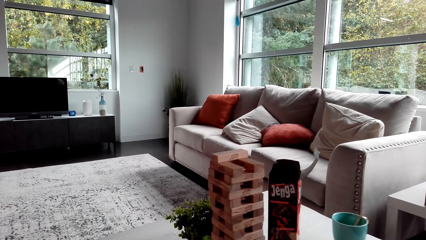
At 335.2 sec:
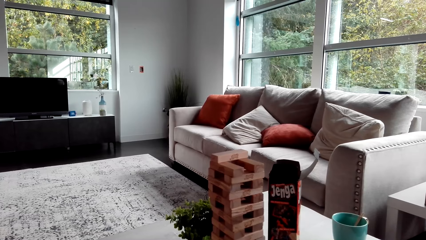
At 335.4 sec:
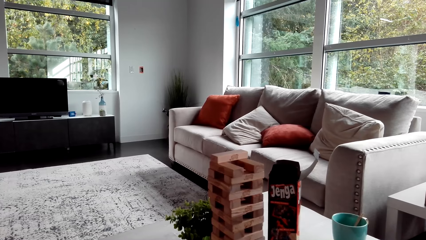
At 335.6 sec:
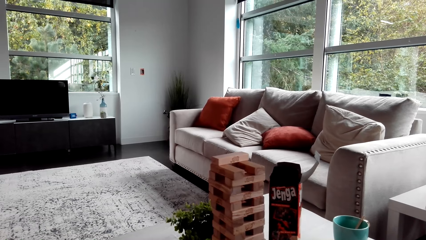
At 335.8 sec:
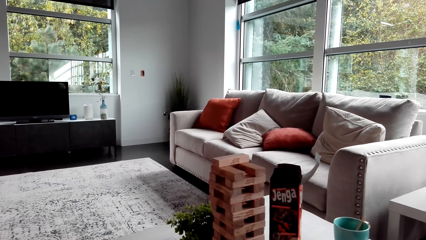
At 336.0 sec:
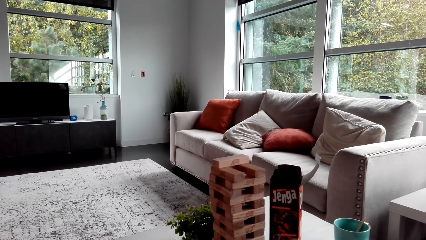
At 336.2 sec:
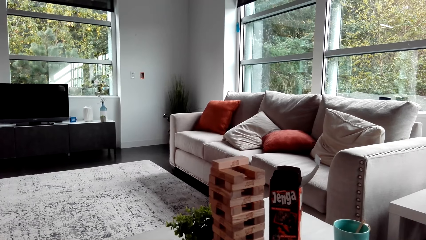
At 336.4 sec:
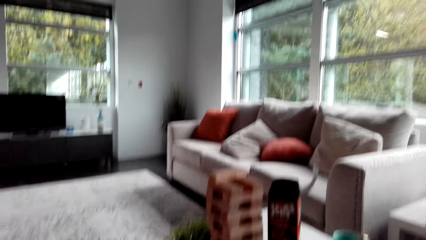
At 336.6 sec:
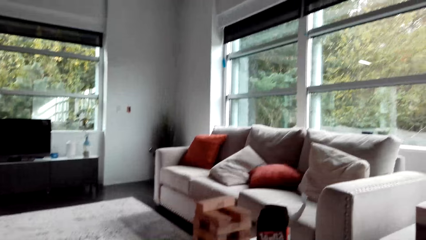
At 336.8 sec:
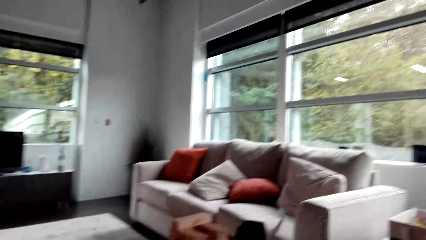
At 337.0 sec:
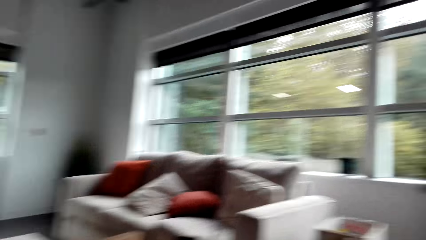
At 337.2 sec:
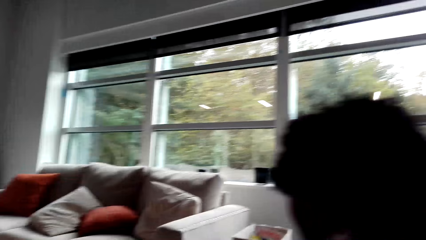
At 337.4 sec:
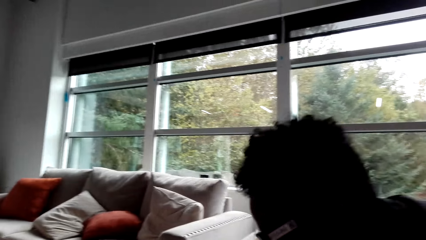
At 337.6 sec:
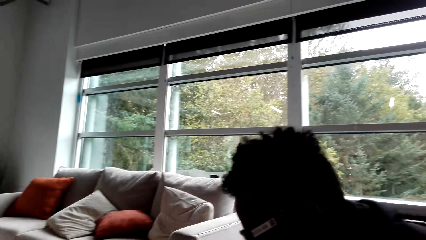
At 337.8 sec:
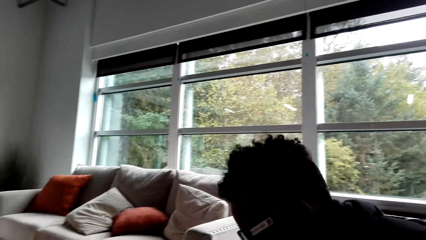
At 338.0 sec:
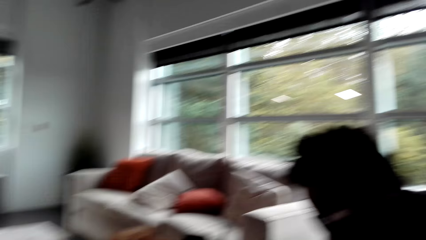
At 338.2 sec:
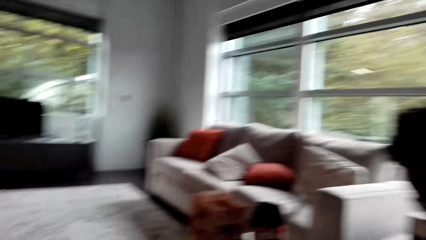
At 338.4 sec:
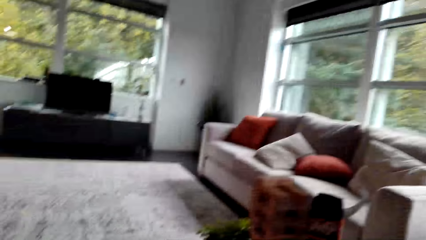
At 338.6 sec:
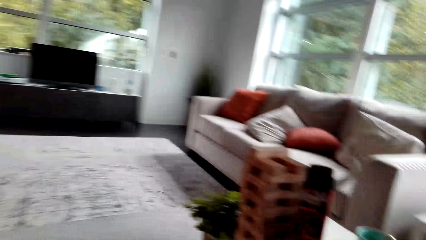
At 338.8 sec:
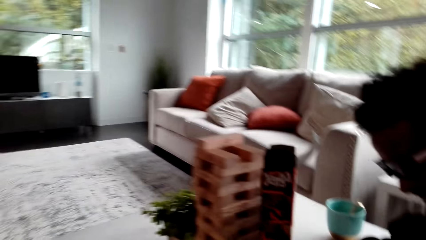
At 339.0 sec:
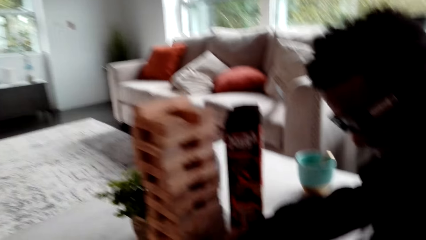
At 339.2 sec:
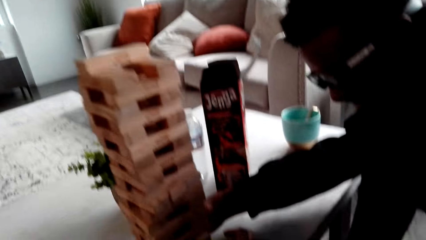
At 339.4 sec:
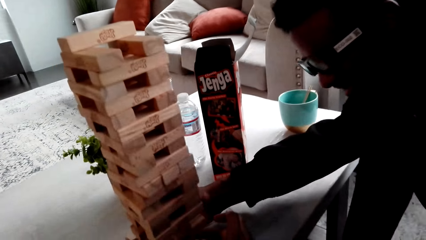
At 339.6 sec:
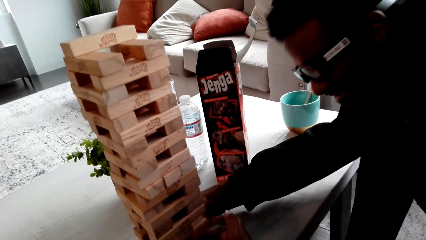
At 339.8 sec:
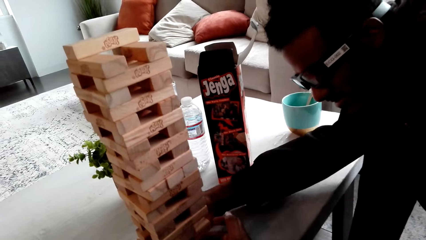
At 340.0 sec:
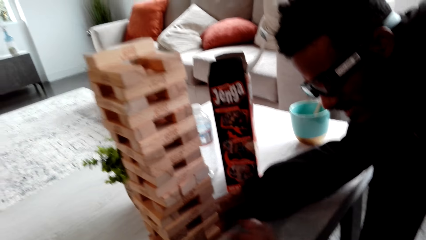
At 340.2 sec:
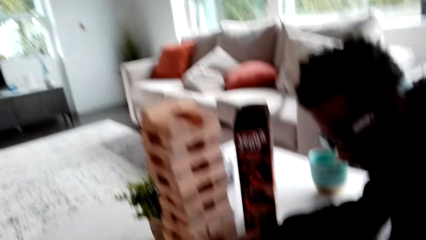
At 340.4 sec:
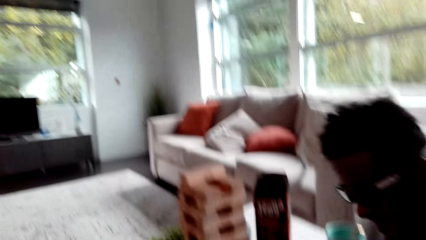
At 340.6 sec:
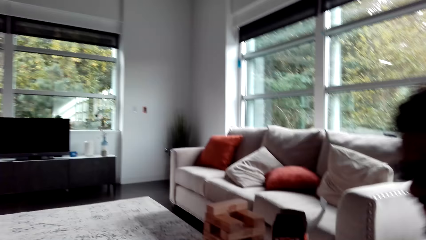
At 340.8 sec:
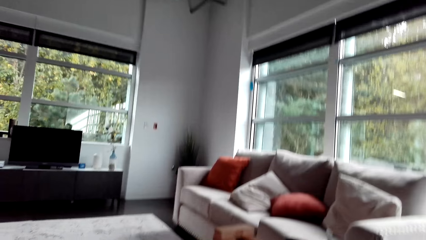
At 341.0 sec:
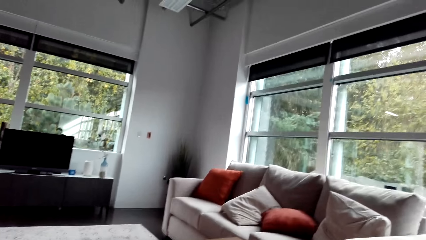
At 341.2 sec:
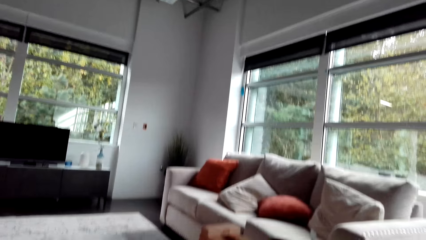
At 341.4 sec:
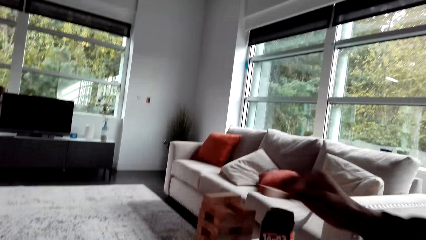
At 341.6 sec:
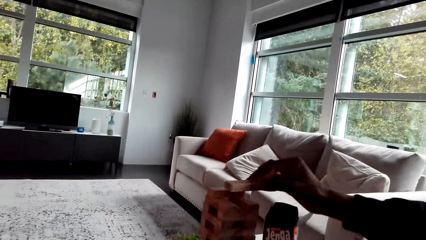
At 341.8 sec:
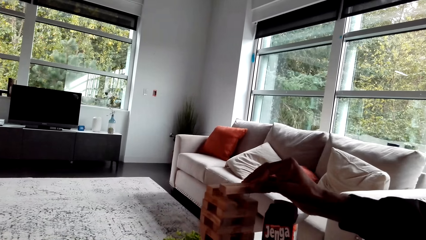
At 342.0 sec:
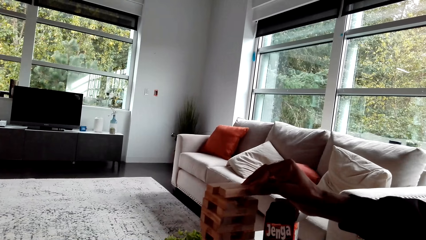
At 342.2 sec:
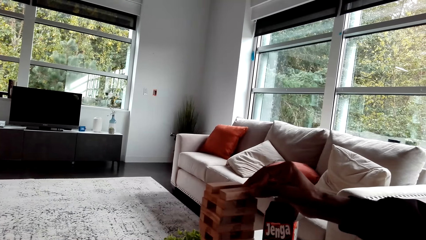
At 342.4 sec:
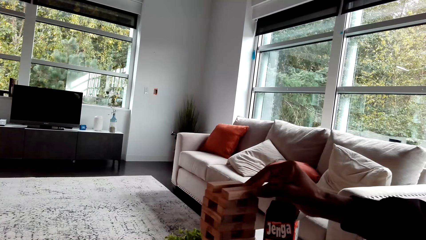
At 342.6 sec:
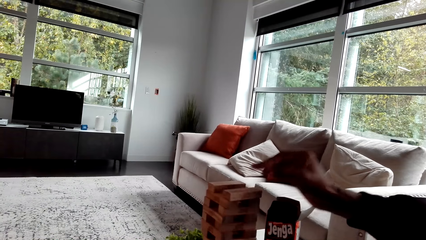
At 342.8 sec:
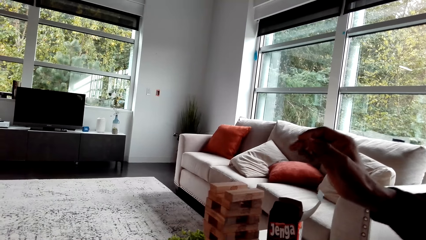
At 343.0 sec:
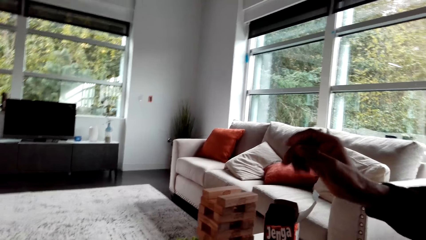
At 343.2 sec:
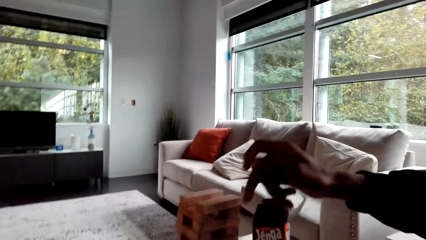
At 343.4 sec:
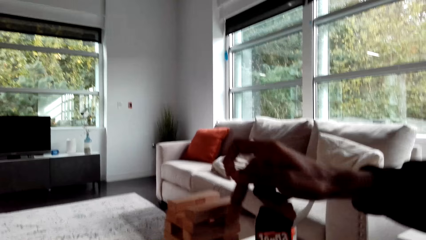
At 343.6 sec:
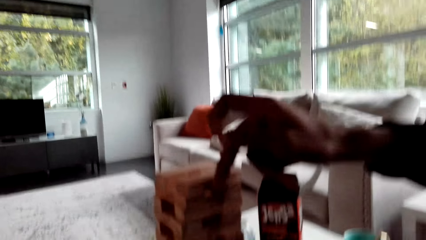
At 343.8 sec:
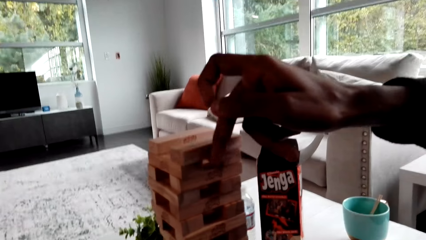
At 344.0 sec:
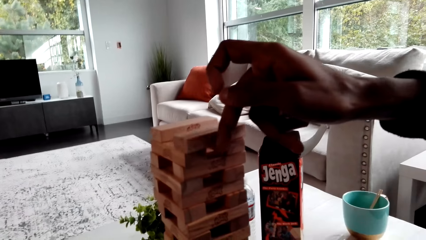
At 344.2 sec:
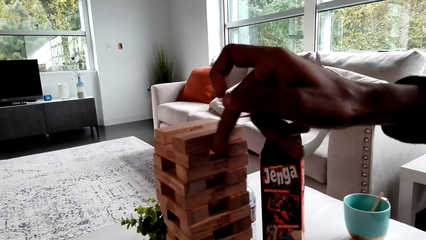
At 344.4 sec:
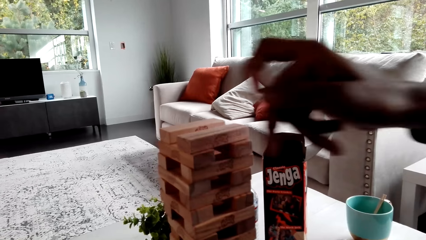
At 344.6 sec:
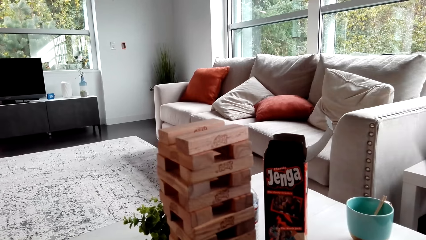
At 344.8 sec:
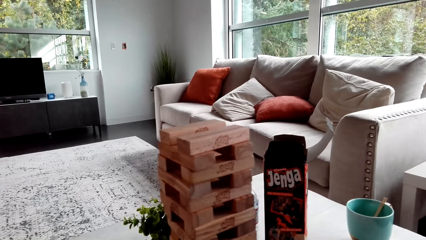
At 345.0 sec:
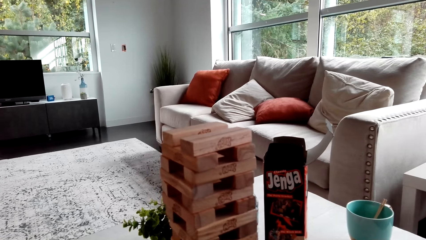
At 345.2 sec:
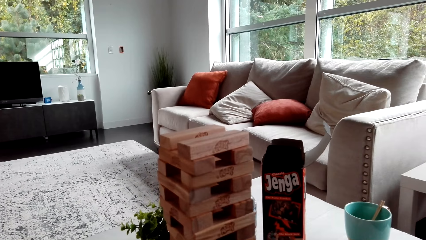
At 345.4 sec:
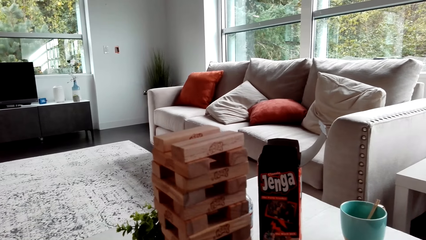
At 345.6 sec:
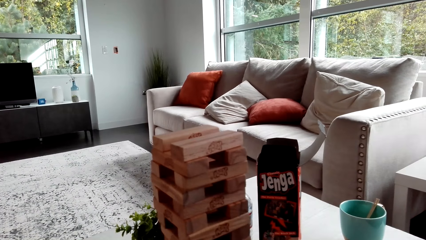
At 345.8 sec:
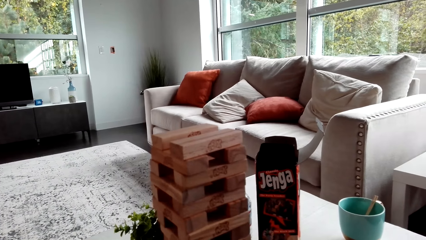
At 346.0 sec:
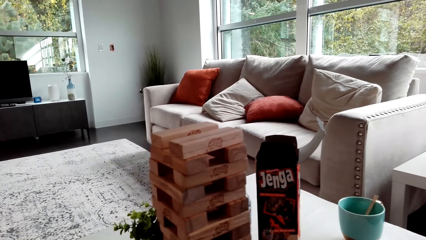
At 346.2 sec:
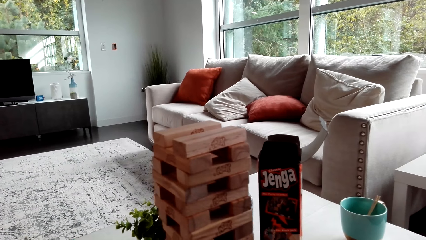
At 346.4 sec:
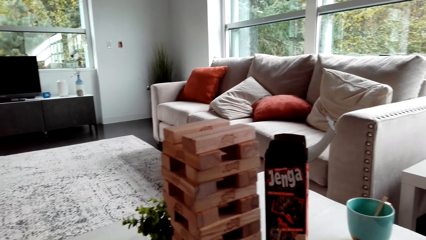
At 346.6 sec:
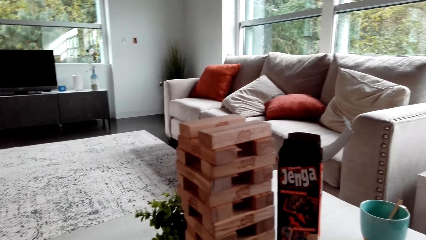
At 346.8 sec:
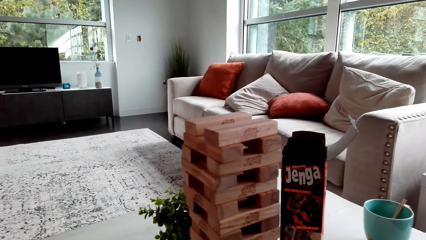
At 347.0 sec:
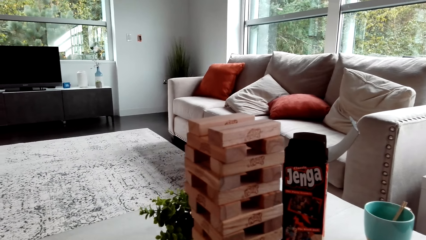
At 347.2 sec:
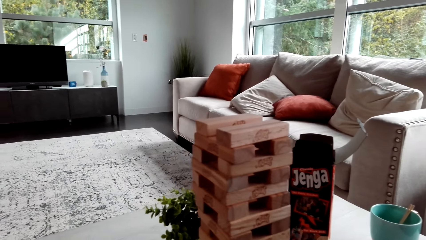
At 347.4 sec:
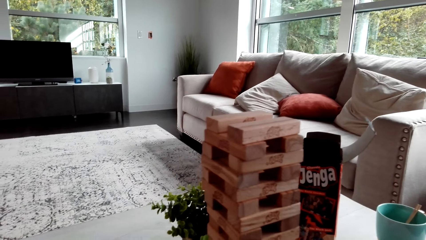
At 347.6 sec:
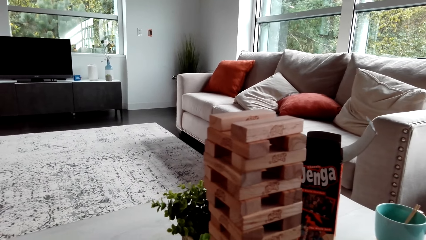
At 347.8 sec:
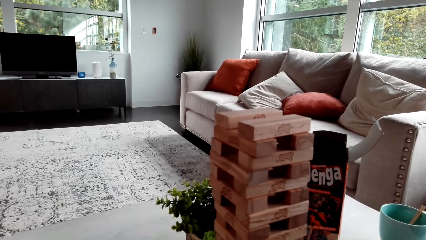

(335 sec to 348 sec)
A man holds a jenga block. The man stares at the blocks and drops the block. The man makes the jenga block. The camera wearer looks around.

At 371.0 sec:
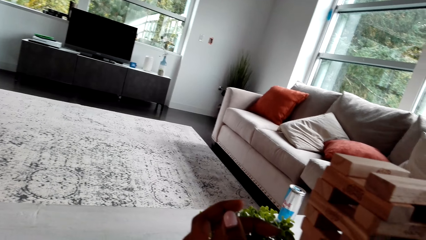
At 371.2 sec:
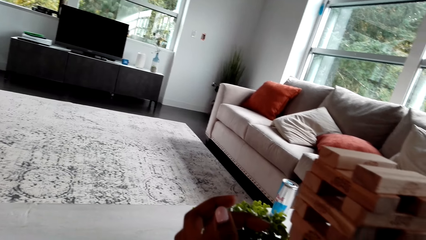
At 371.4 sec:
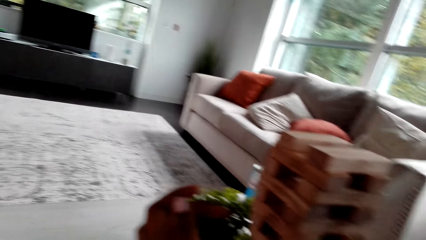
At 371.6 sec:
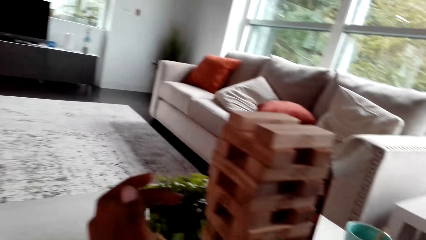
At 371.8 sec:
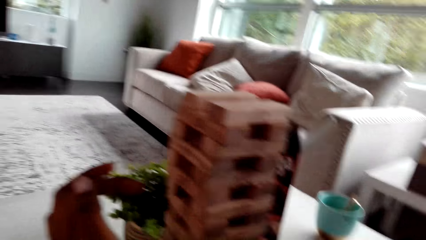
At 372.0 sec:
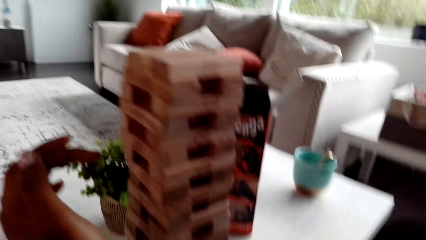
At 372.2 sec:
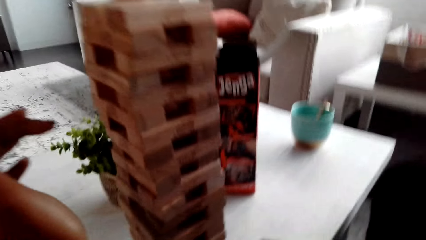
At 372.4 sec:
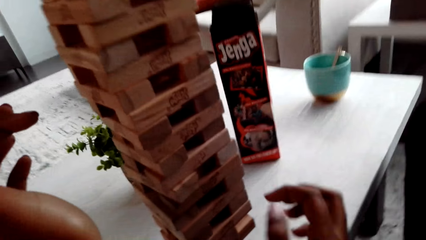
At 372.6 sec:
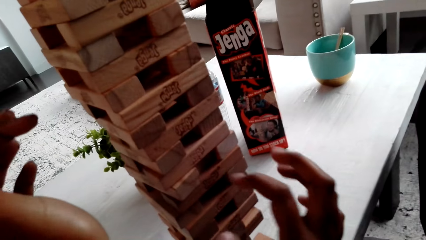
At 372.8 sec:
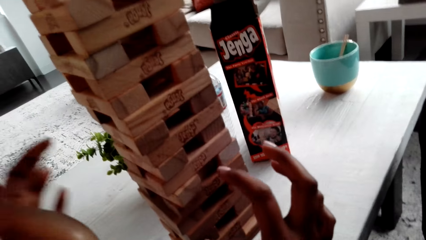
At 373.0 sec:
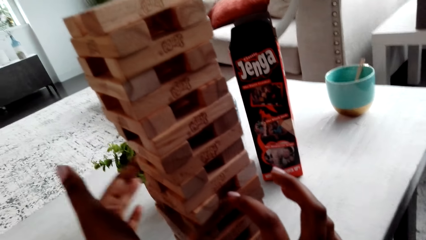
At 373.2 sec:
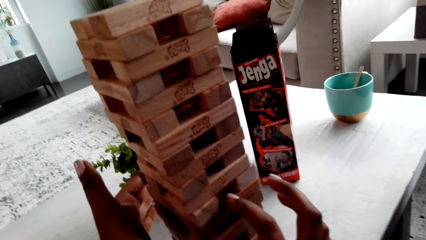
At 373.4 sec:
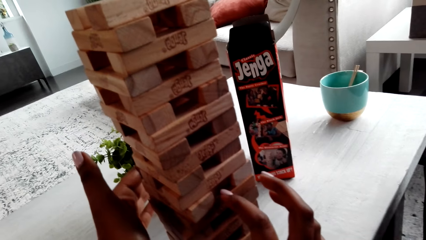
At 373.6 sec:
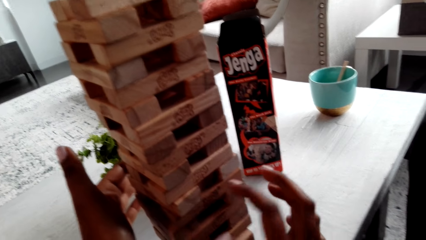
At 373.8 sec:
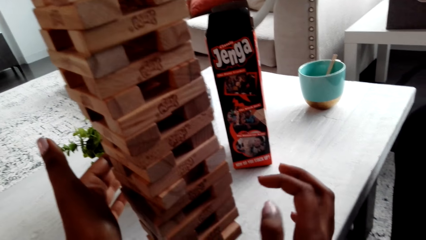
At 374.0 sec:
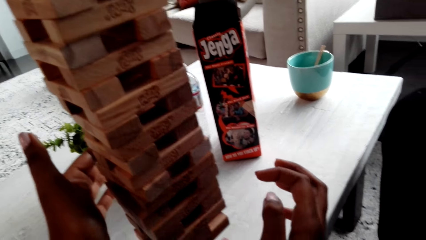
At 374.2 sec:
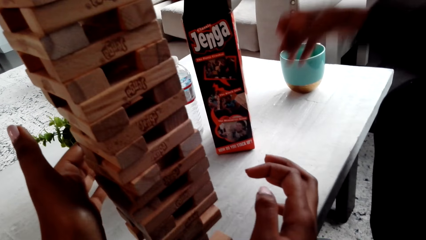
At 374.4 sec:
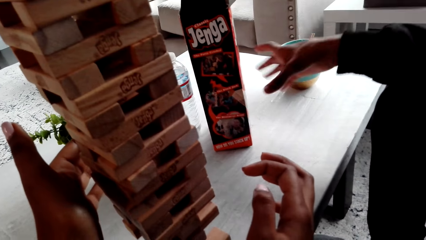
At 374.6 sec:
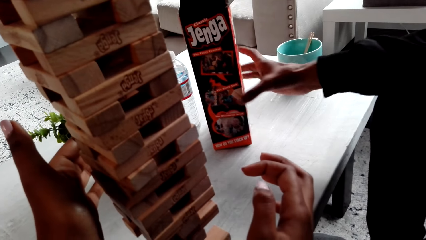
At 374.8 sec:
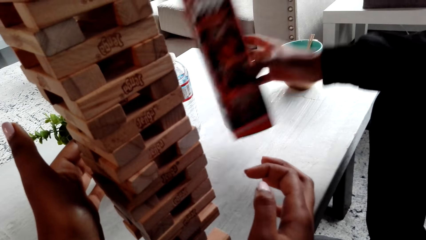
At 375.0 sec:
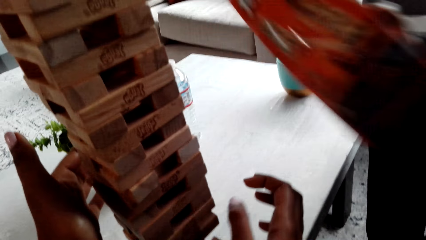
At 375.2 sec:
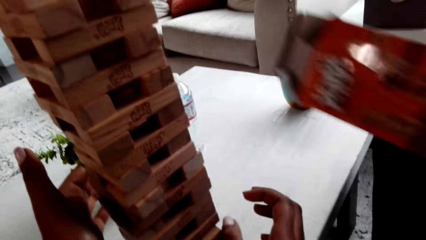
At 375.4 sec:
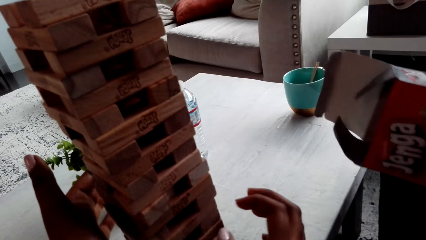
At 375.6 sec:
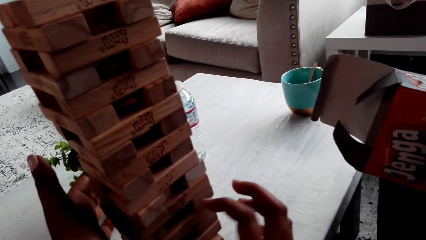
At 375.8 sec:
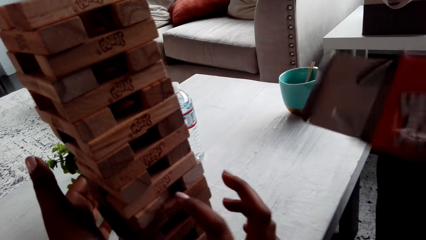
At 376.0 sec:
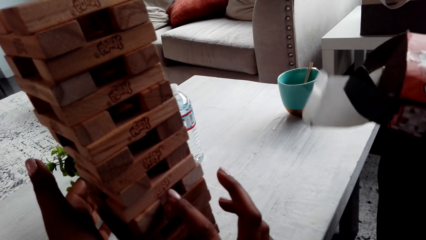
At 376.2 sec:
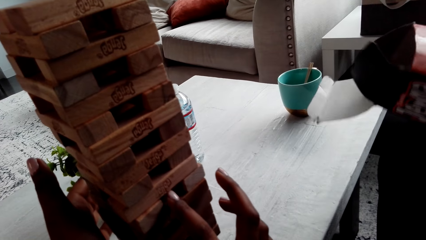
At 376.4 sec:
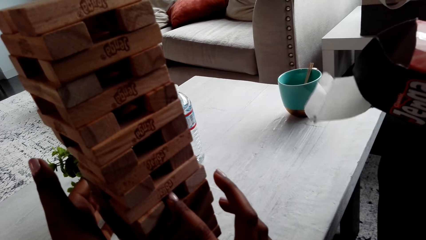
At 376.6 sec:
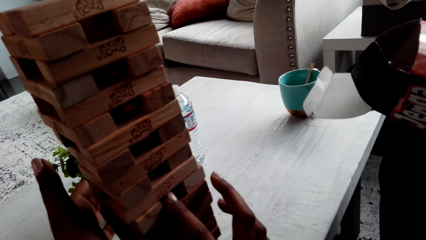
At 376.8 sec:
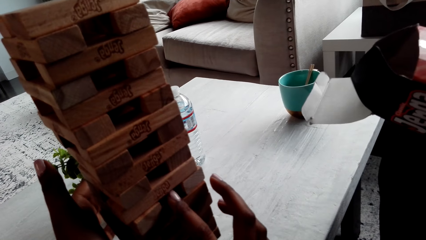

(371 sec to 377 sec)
The camera wearer holds the jenga block. A man takes a box. The camera wearer touches the block.
